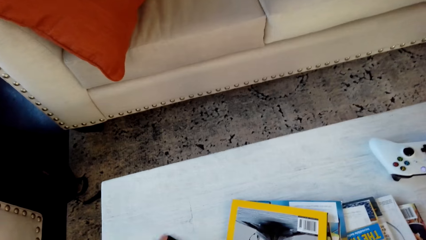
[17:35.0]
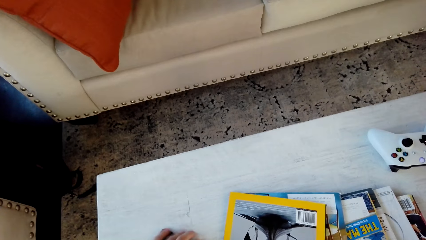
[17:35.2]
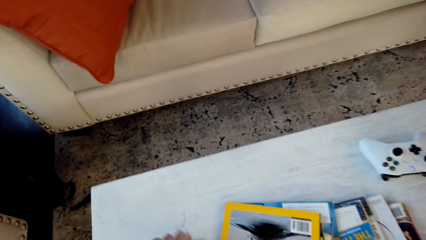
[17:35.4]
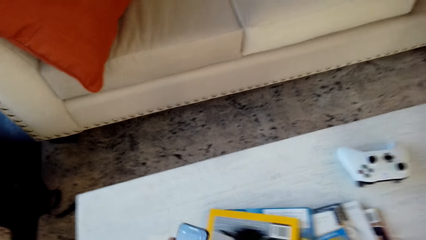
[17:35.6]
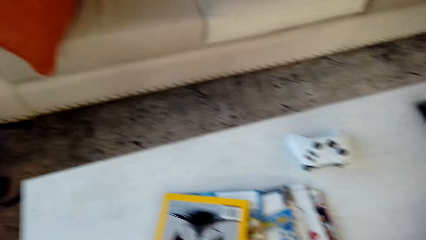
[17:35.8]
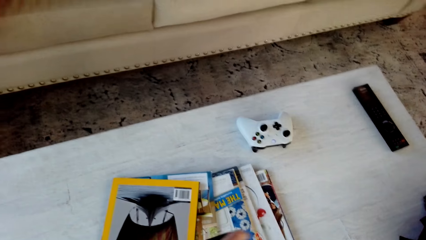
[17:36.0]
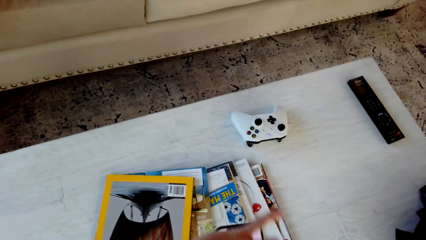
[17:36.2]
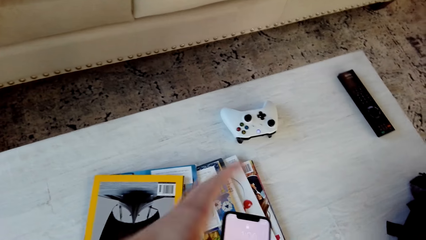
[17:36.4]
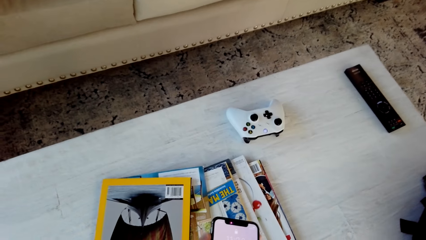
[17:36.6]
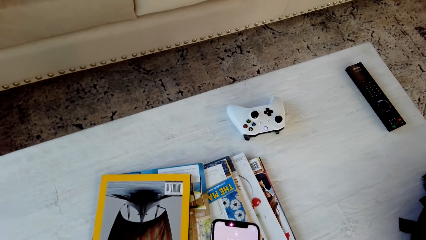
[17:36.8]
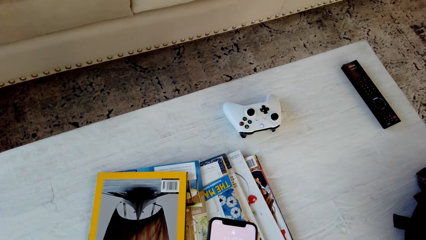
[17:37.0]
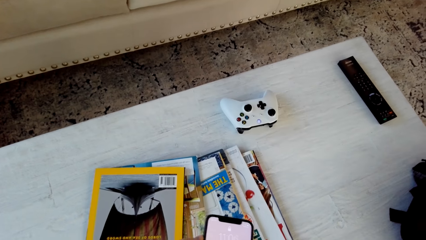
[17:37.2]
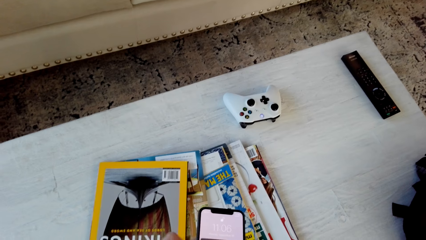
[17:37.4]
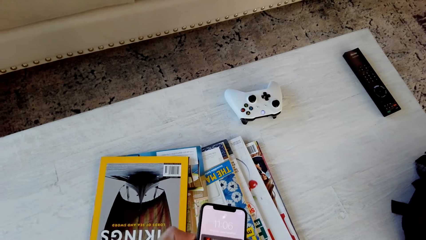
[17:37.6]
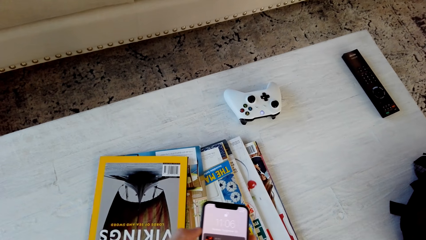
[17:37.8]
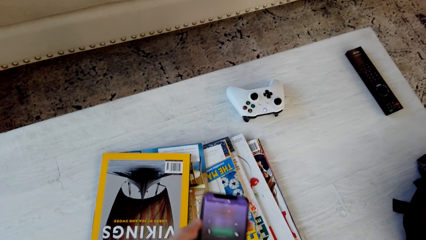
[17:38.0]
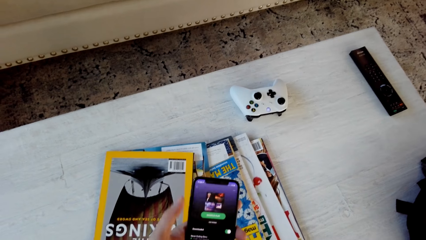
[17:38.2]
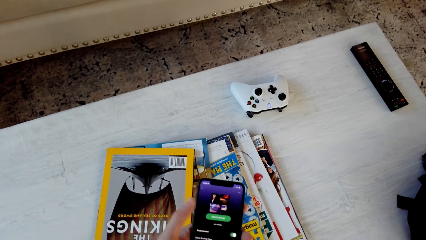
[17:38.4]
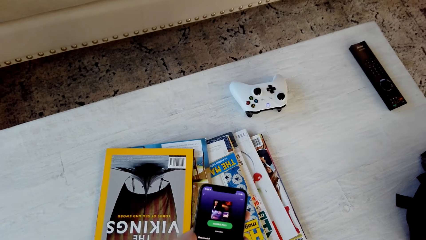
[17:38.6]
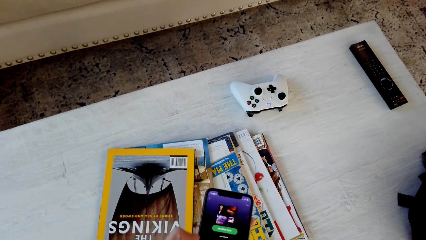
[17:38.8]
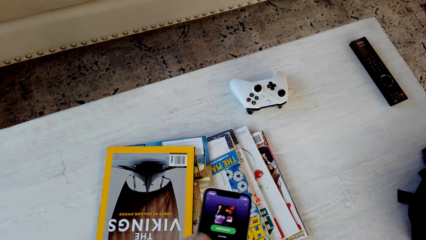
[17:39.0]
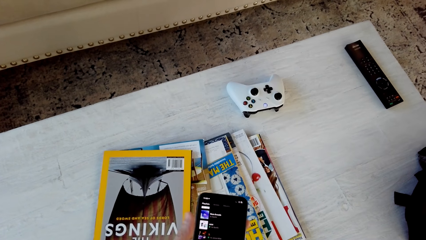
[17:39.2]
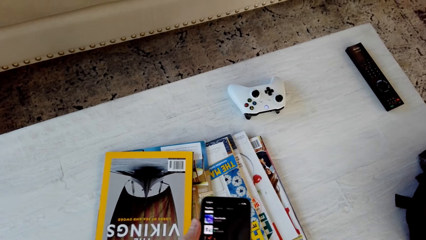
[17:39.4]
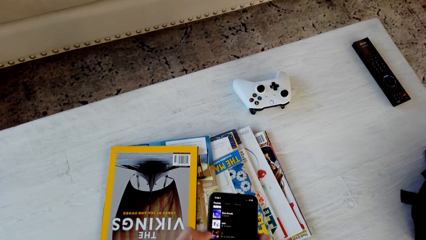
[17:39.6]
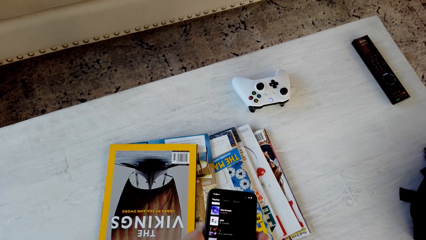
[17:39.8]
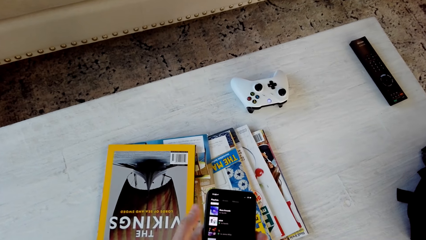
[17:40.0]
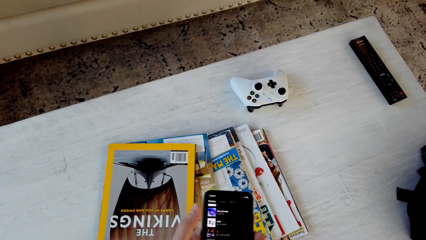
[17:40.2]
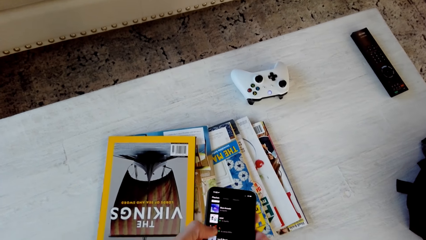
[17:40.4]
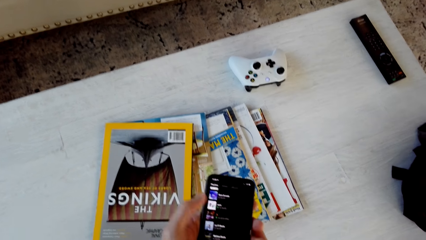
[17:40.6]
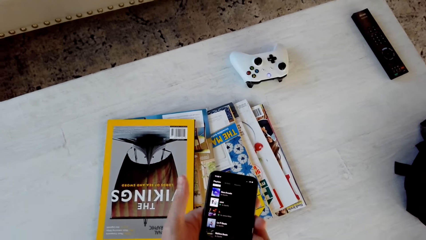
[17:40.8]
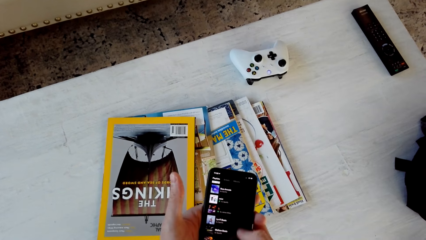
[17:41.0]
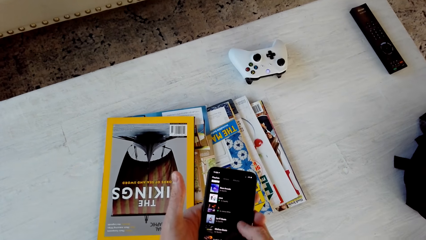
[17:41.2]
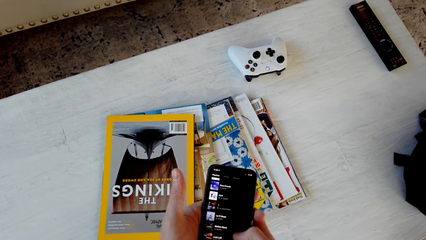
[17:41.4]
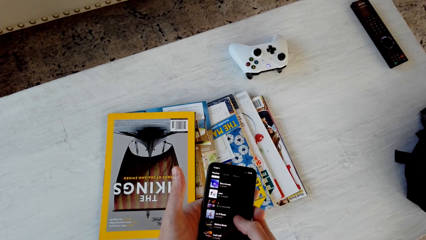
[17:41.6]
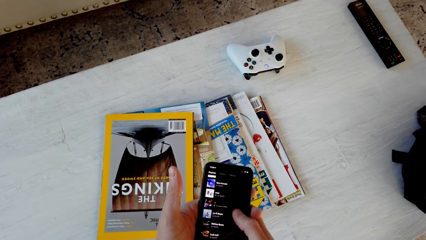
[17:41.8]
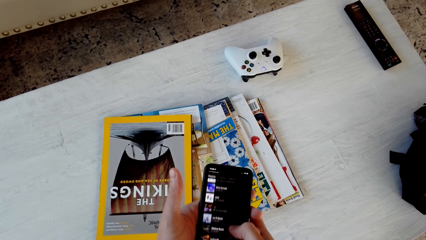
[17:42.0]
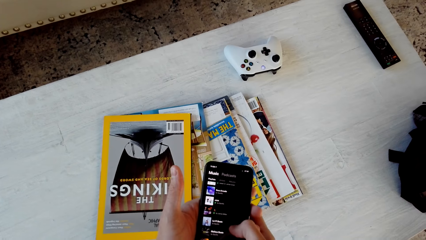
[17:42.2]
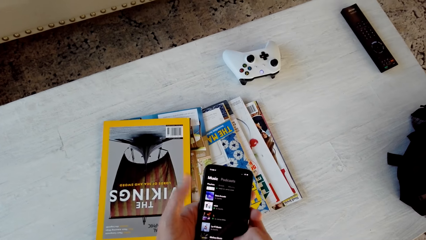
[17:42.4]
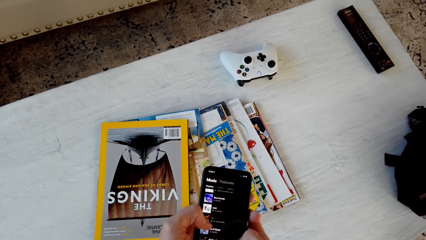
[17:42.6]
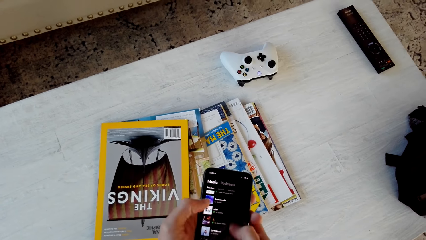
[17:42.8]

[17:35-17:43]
The camera wearer takes a phone from the table. They operate the phone.

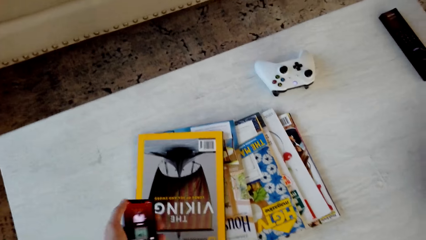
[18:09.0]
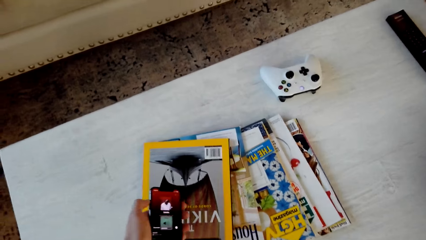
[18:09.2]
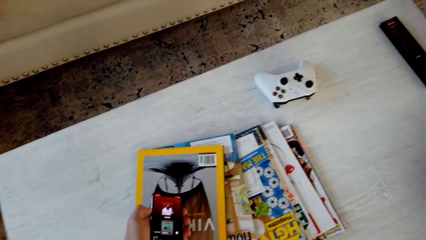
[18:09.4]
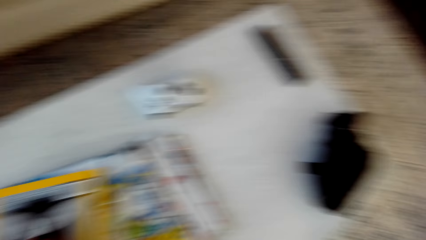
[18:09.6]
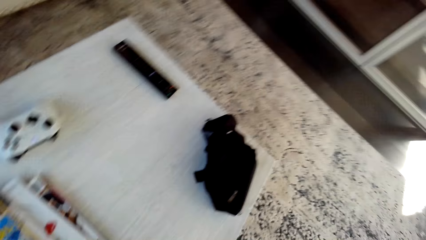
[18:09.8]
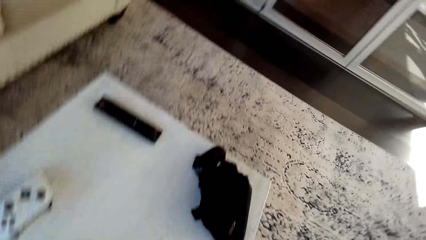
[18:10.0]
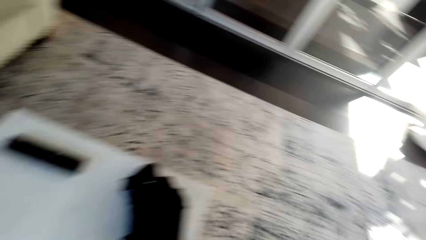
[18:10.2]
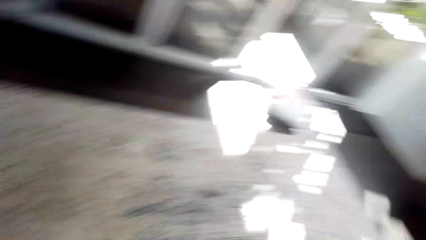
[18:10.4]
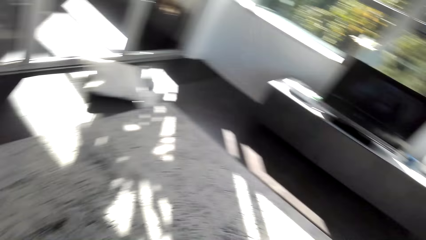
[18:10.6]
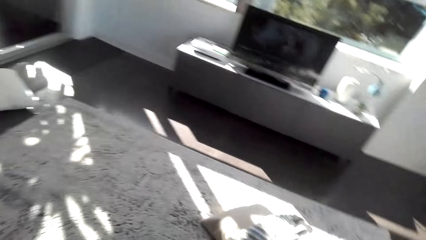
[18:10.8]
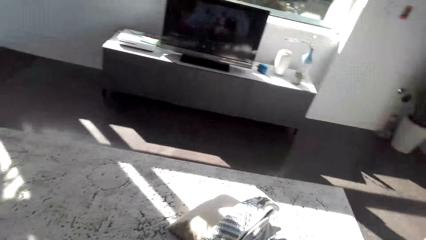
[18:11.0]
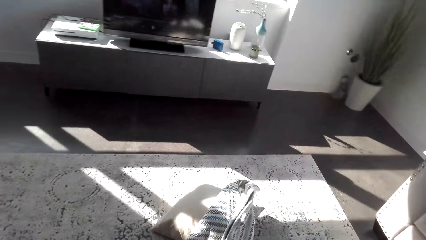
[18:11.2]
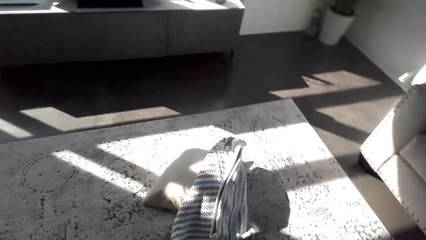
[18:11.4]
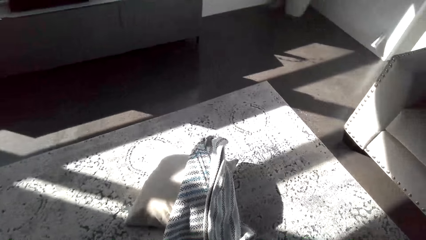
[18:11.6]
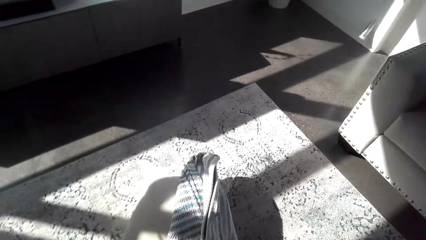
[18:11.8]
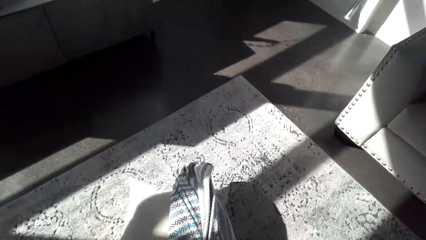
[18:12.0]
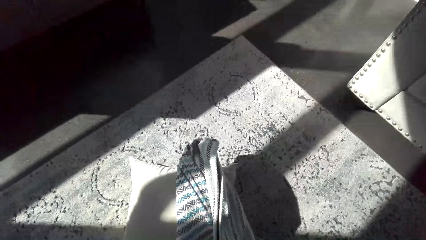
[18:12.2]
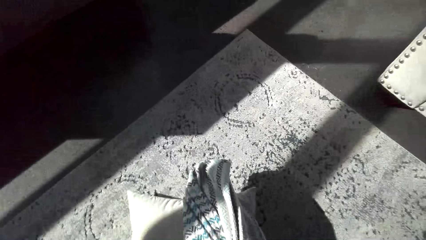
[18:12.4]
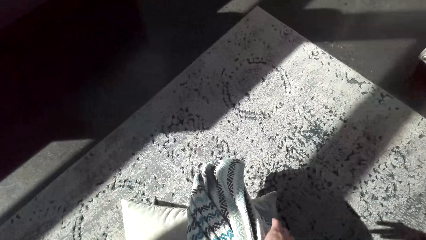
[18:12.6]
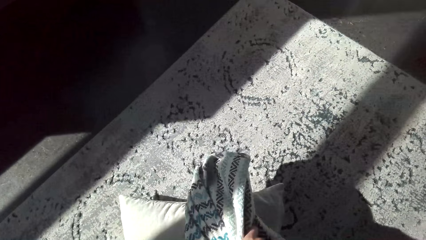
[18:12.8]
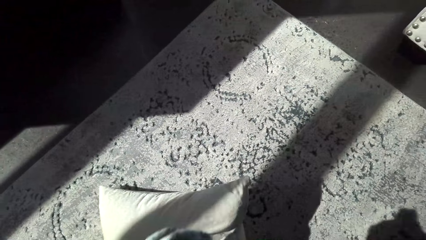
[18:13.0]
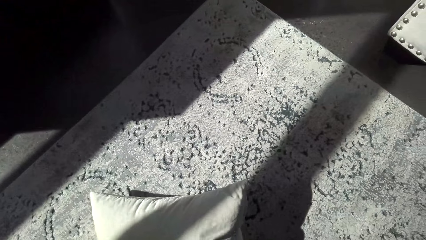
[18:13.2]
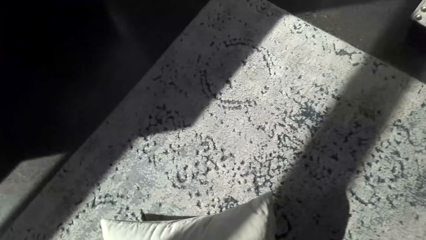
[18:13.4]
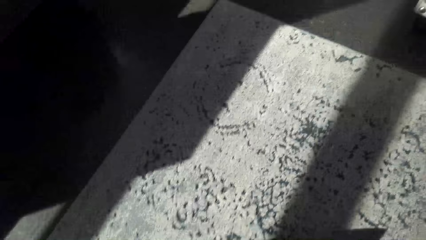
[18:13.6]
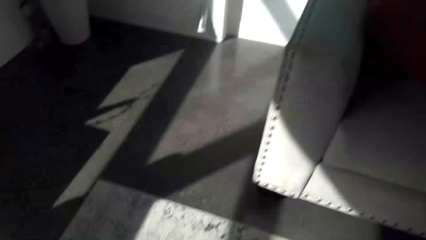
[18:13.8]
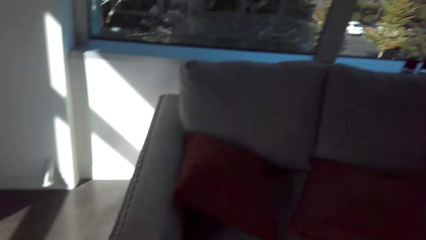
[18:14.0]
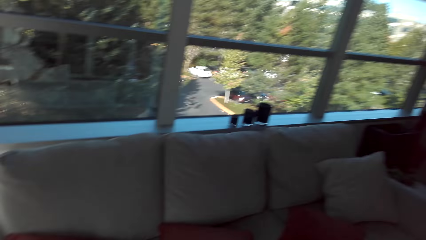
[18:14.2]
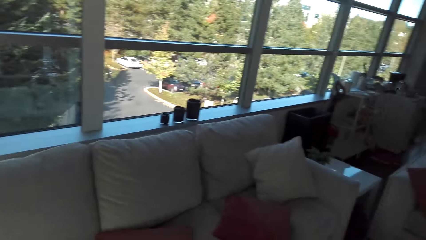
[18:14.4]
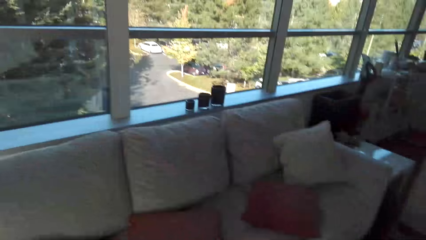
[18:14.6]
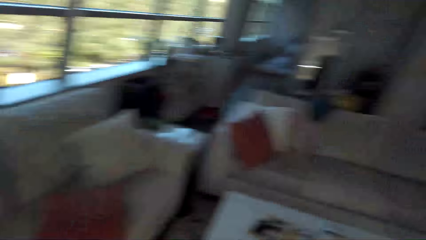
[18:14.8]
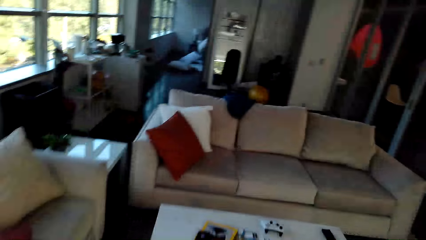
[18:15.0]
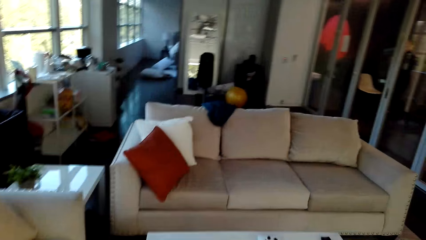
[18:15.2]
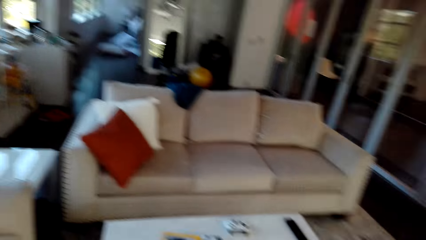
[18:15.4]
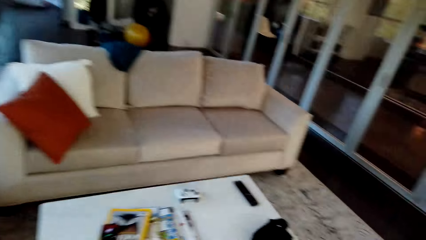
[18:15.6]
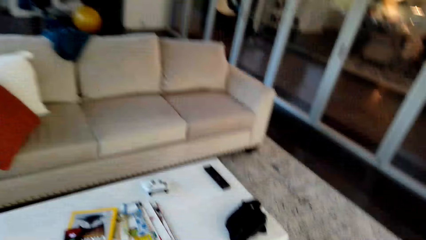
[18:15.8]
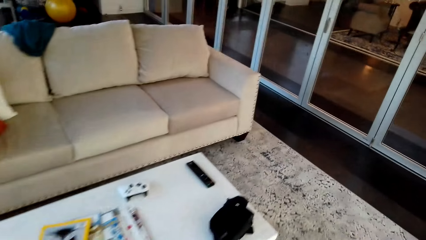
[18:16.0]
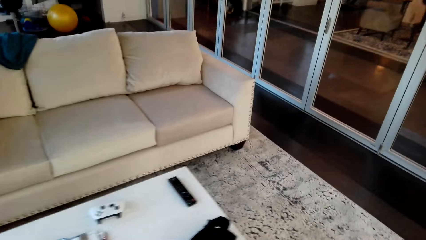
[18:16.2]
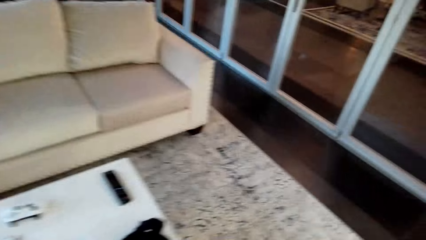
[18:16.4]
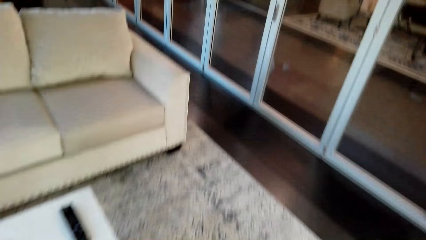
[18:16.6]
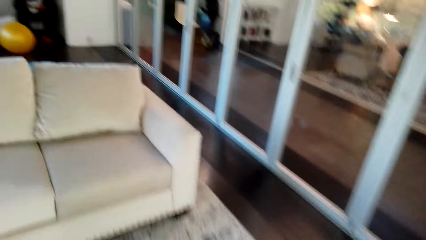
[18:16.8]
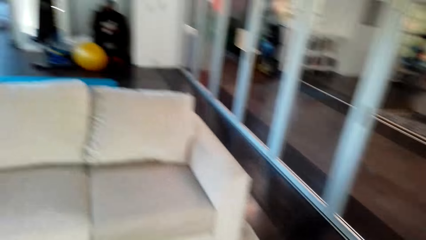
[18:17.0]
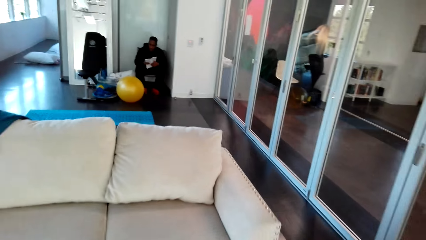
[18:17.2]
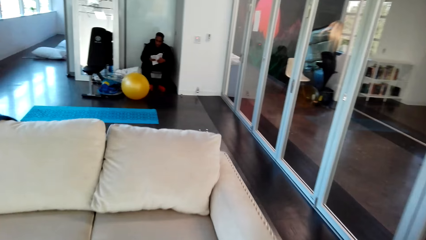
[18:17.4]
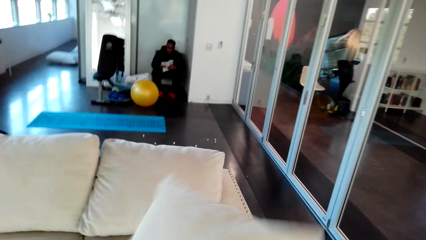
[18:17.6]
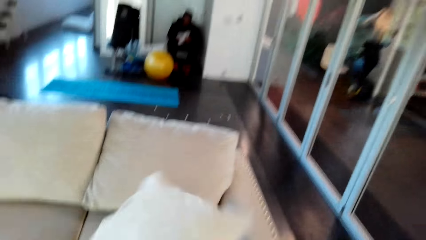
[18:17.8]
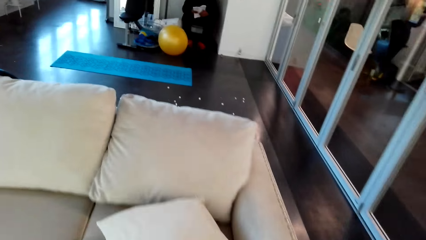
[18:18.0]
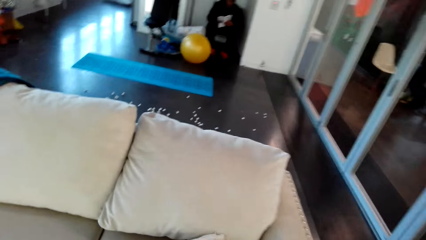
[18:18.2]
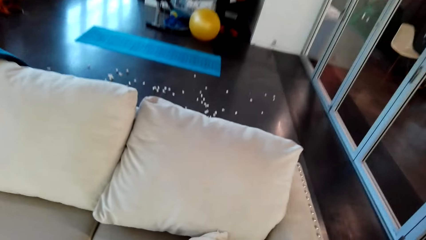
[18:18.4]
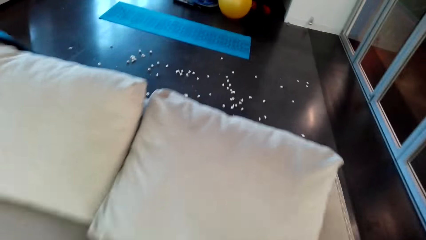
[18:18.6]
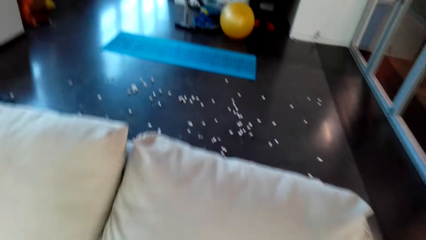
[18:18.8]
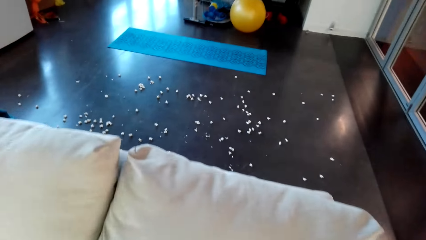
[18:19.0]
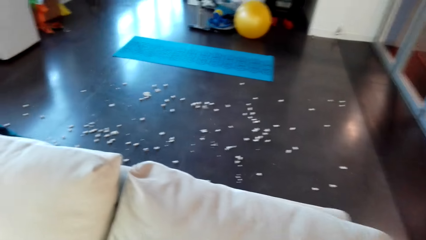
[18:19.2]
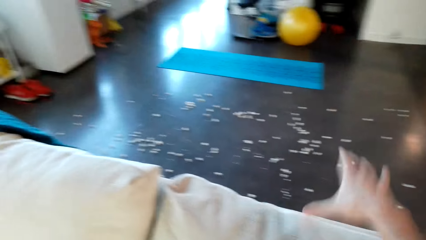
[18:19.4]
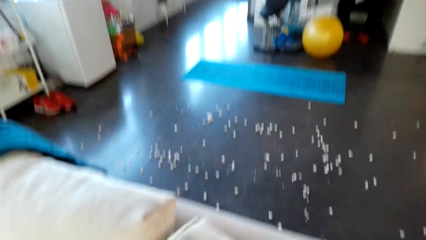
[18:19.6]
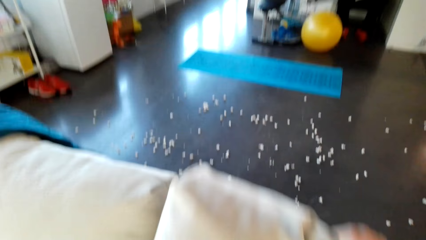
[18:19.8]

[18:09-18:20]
The camera wearer walks around the house. They take a sheet from the floor. They walk around the house. They throw the pillow on the chair. They touch the pillow.
